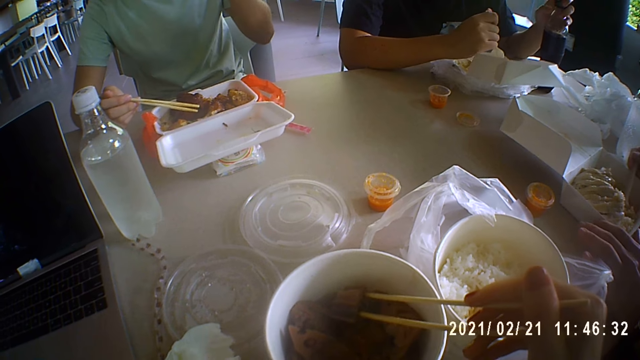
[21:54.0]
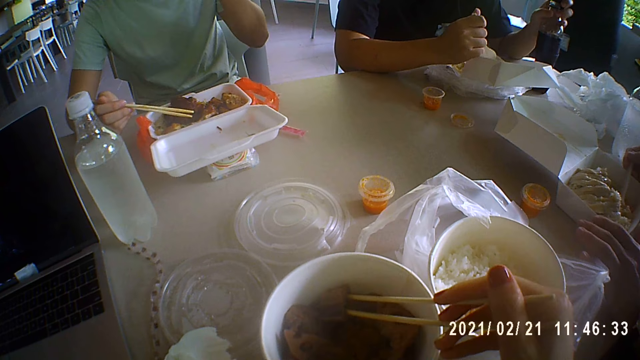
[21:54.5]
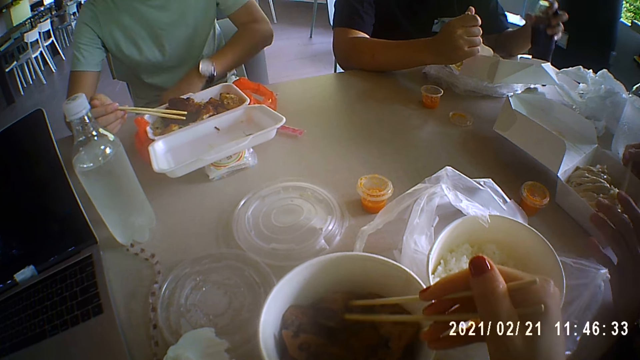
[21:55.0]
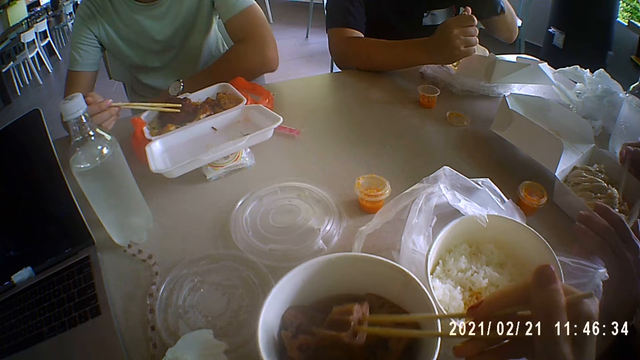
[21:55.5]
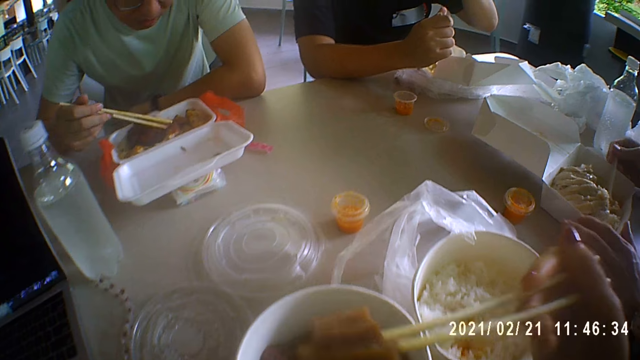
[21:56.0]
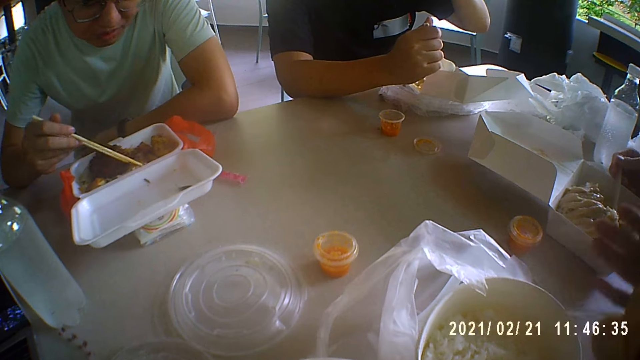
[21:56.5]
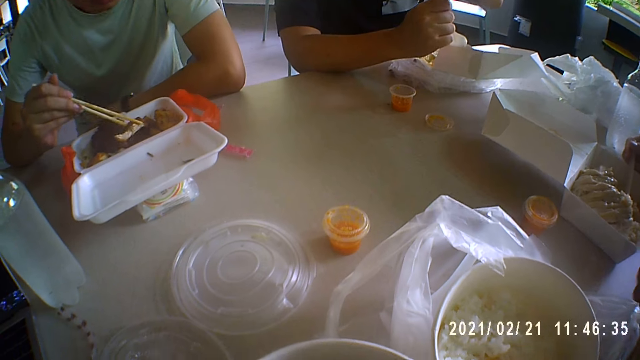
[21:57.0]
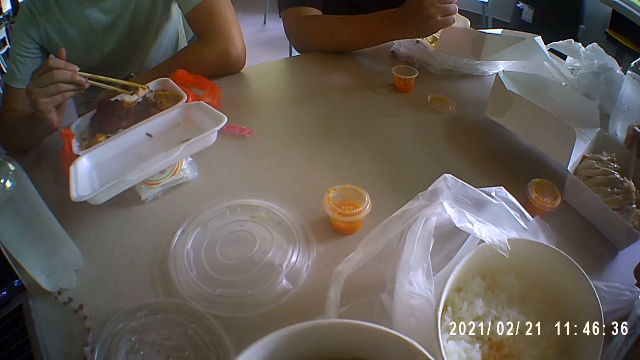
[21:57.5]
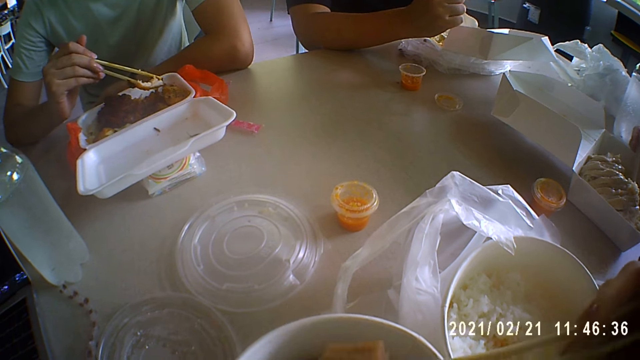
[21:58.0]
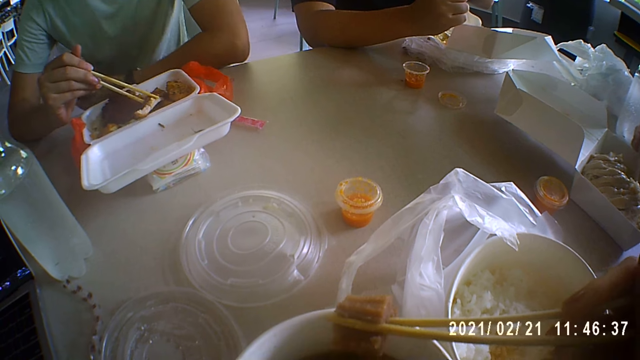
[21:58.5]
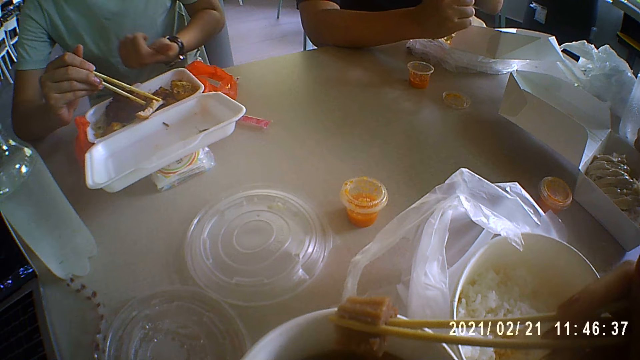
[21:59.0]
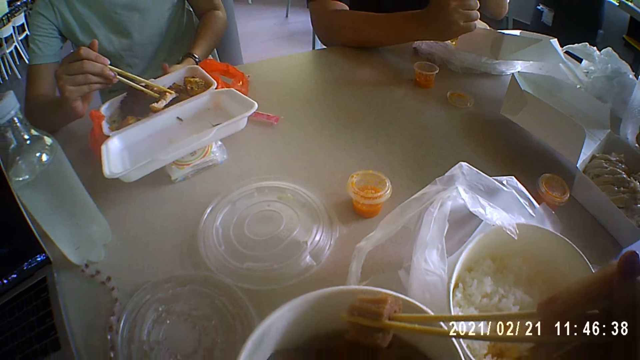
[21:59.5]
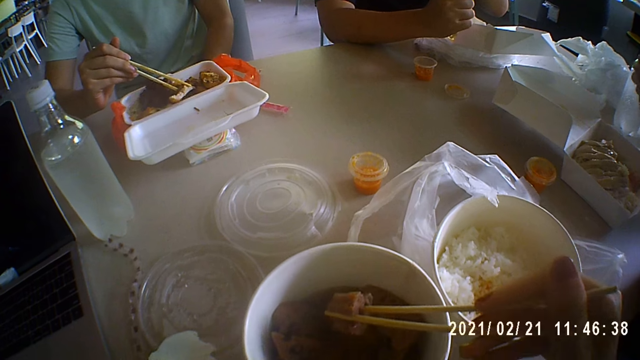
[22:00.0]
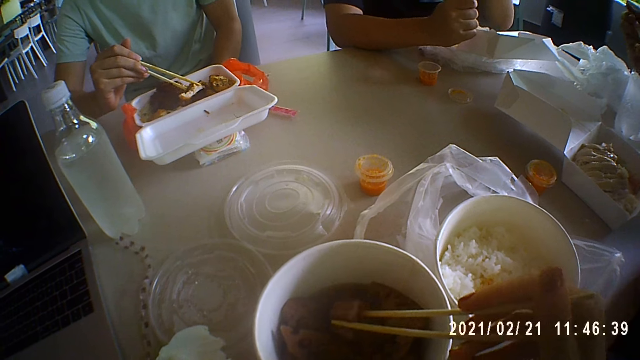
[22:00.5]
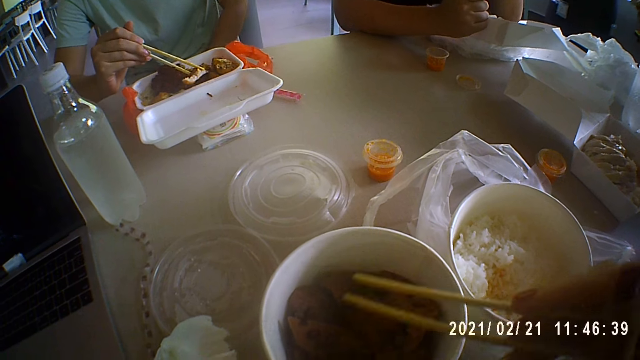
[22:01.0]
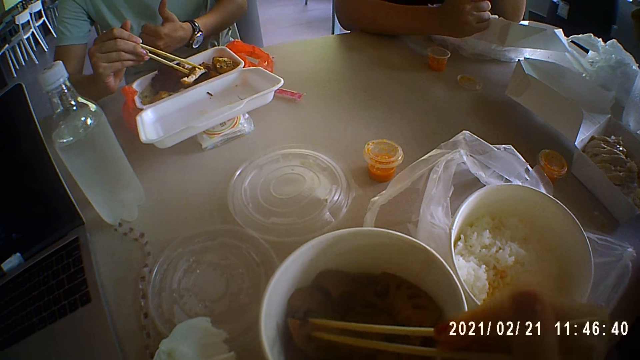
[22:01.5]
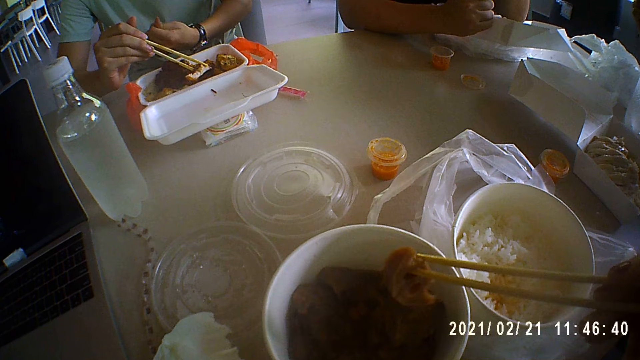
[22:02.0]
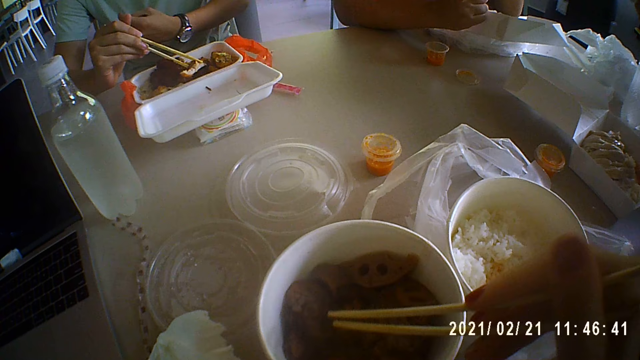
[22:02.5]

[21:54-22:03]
A man puts his hand up, puts his hand on the table and puts his hand down.

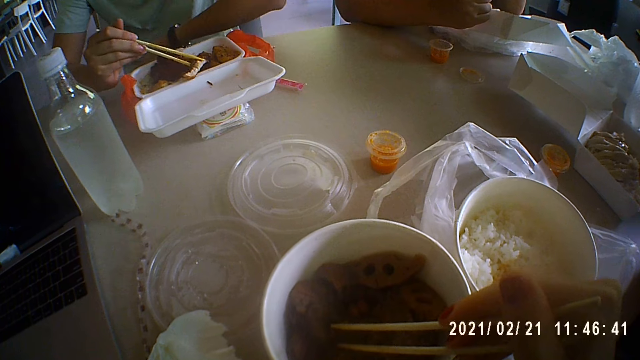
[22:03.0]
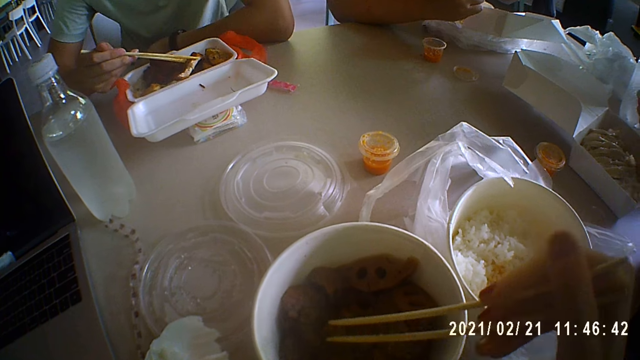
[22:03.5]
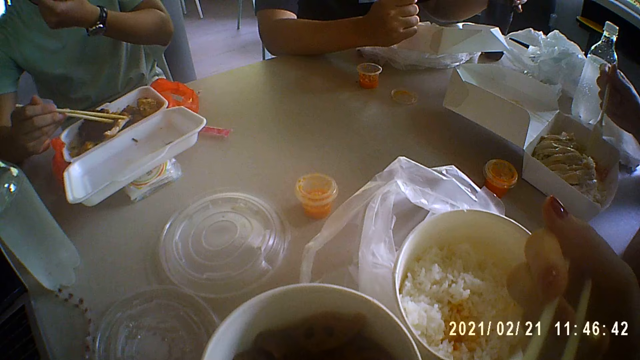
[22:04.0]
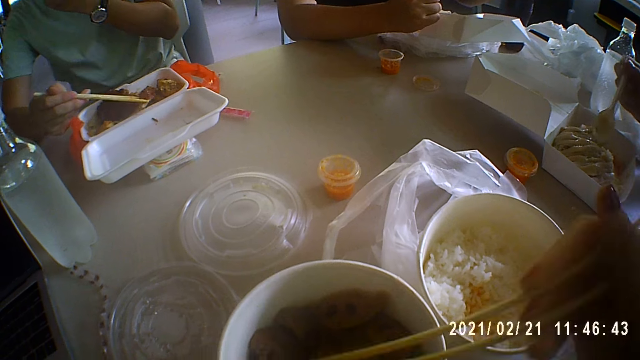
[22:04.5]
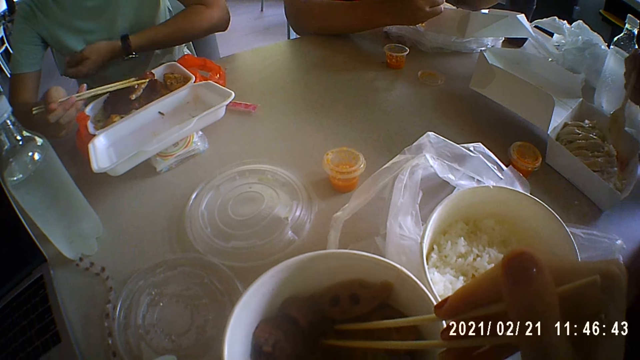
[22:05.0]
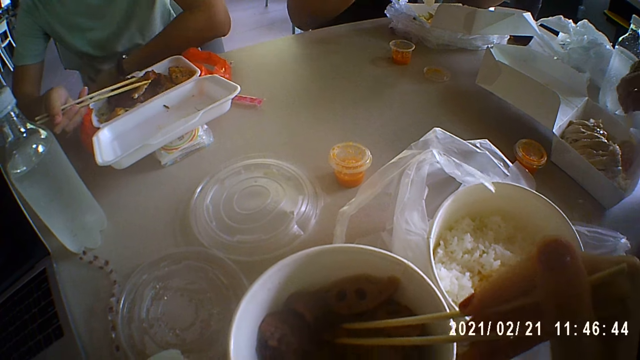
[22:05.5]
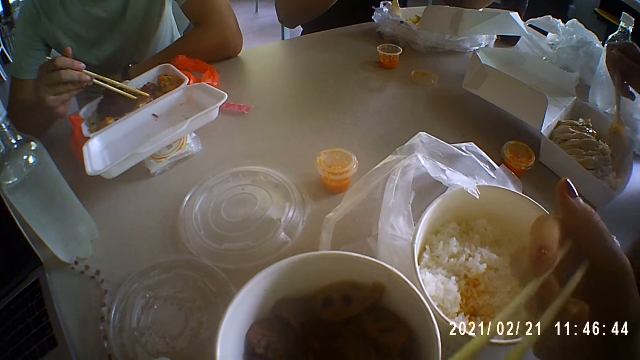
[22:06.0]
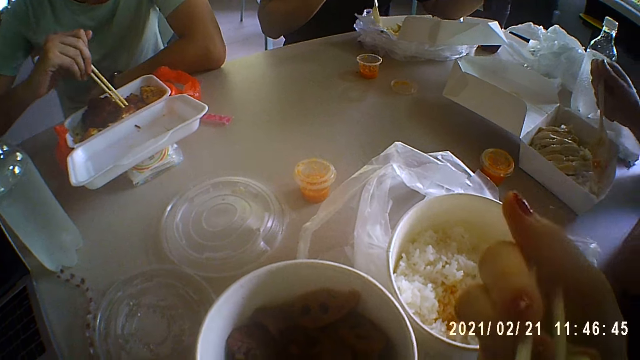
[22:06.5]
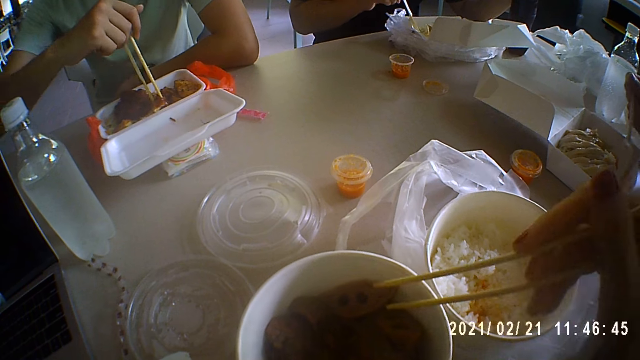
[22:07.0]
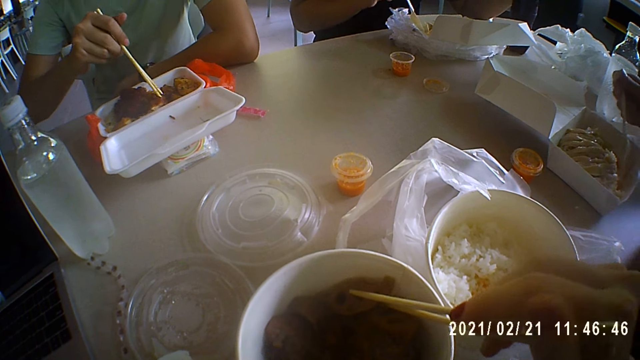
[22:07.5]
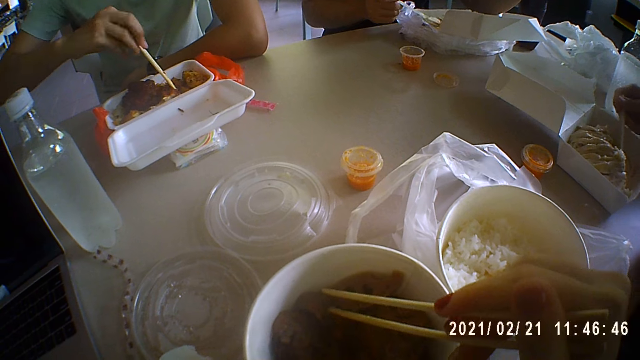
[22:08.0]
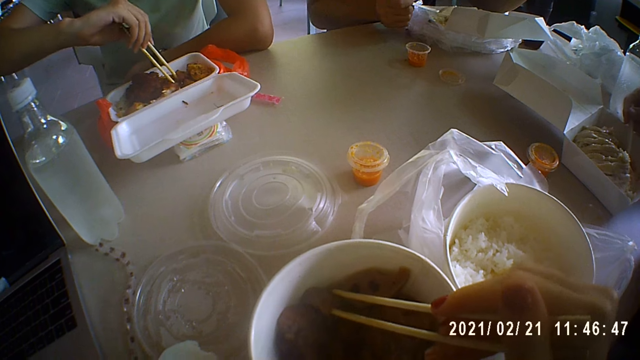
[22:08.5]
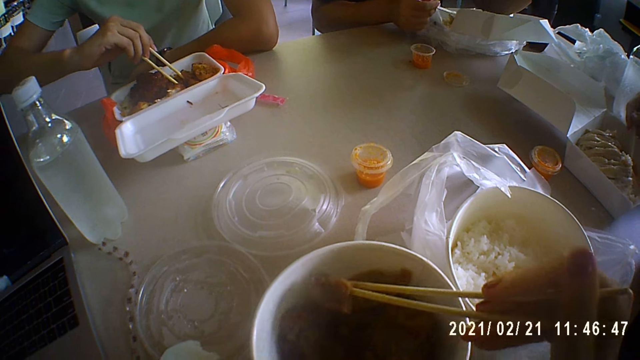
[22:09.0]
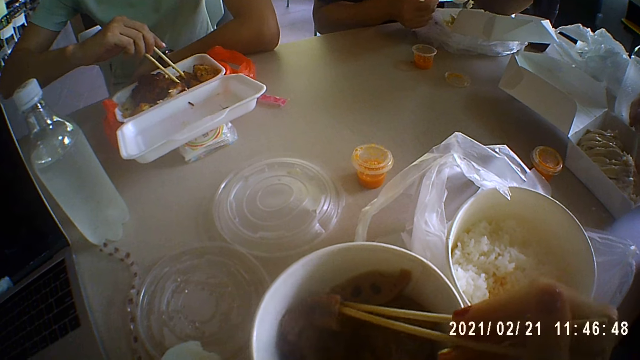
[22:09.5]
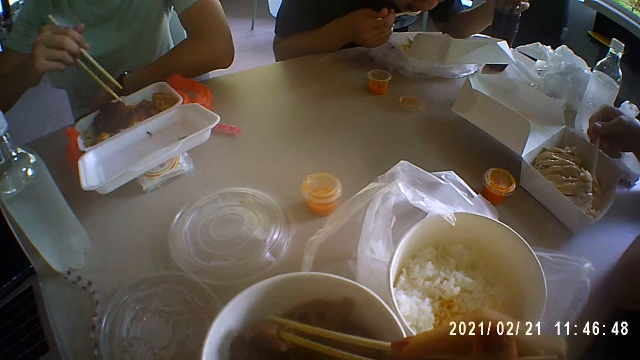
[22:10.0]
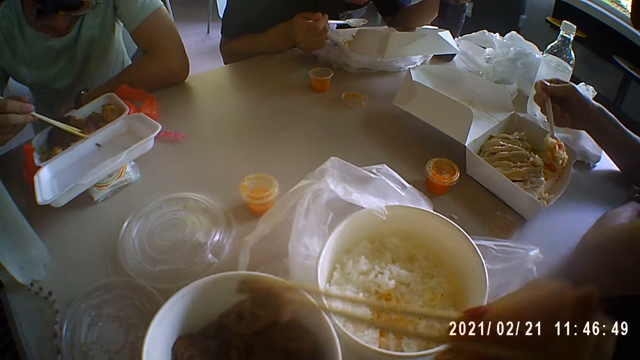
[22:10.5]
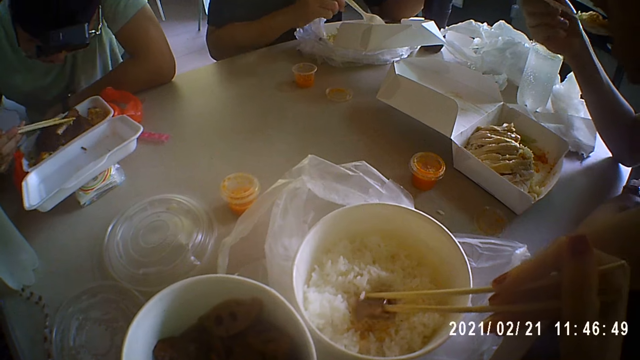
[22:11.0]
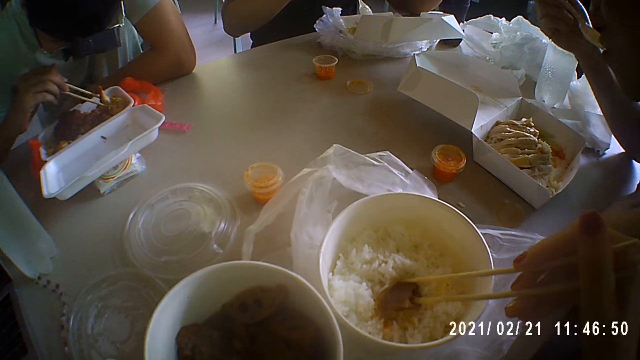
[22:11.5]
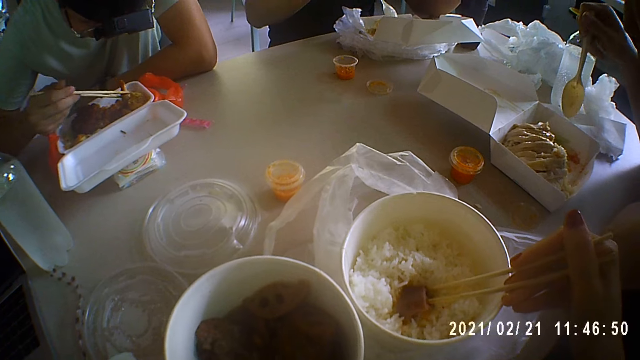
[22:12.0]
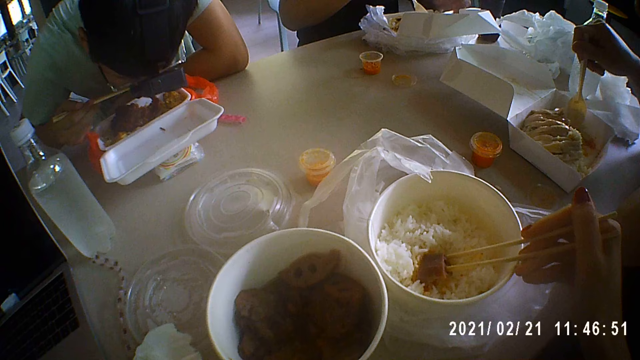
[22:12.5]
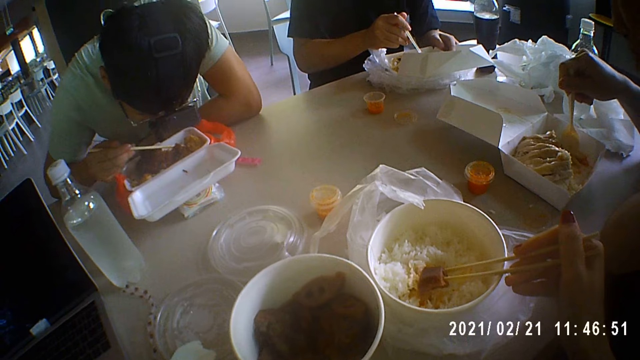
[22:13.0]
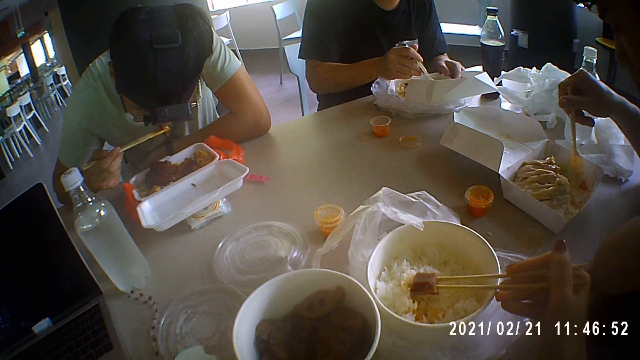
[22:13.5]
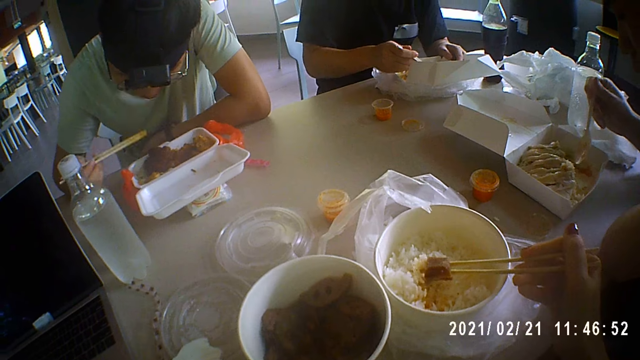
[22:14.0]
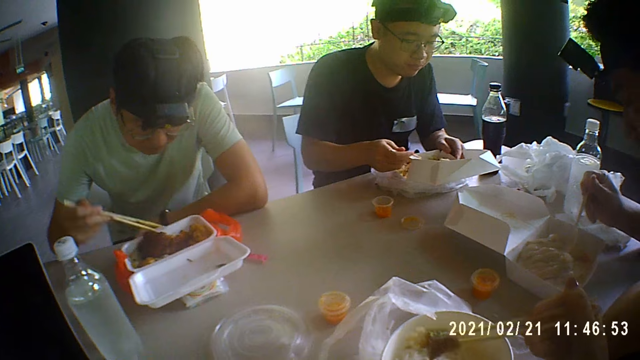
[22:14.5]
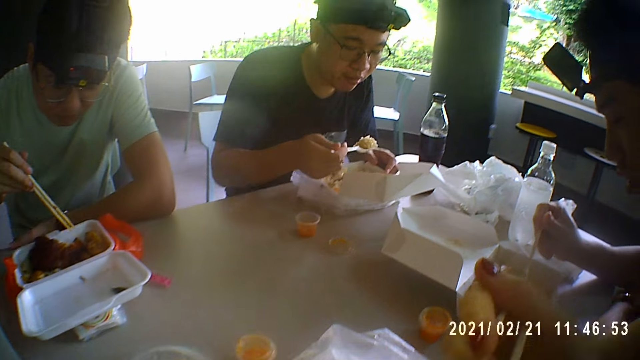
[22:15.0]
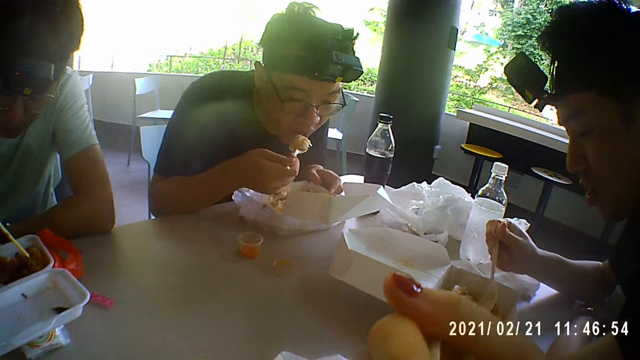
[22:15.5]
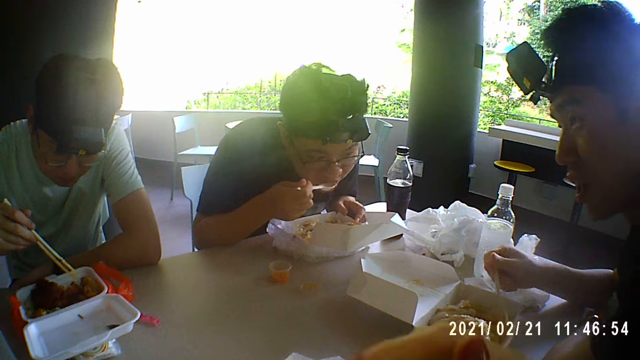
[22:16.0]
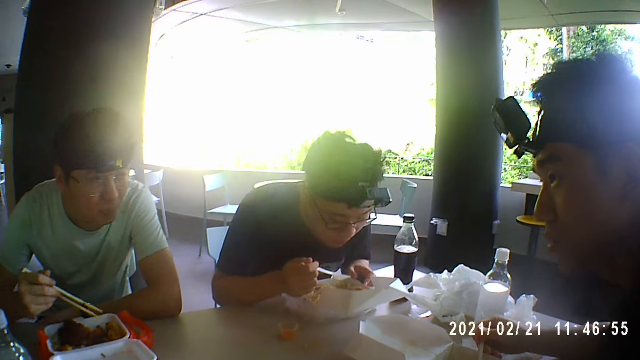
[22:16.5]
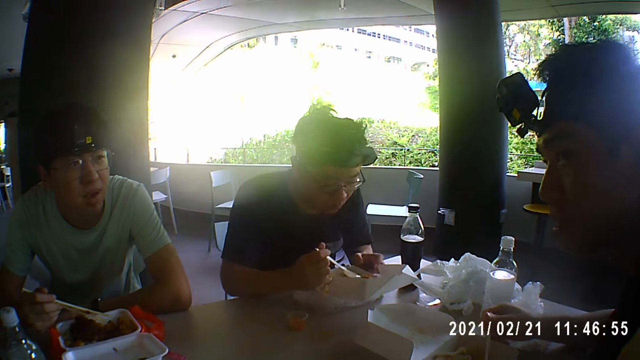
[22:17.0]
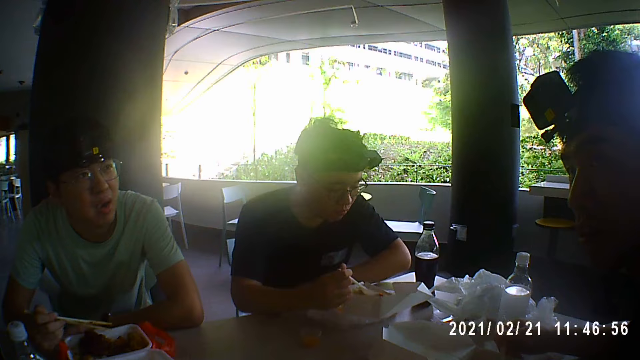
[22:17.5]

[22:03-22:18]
A man puts his hand up and puts his hand on the table.
